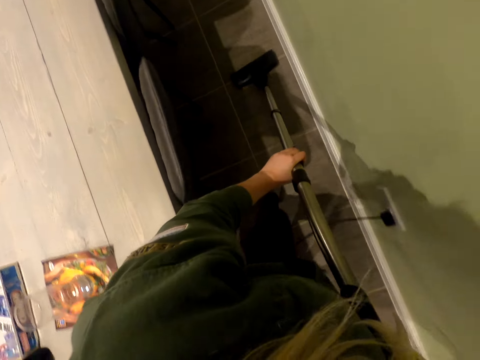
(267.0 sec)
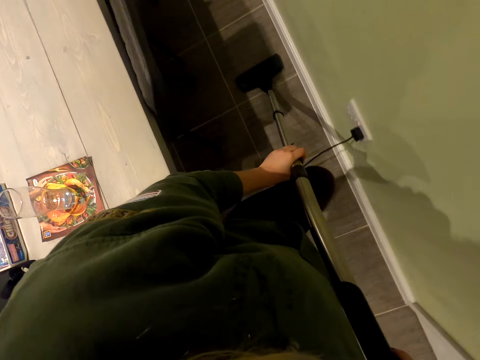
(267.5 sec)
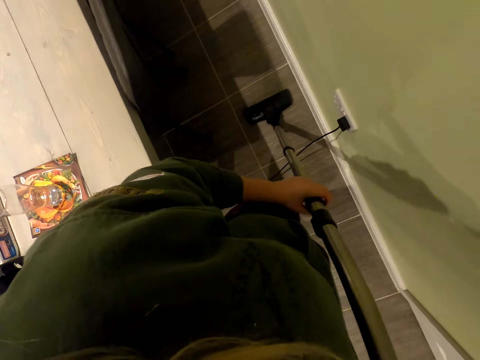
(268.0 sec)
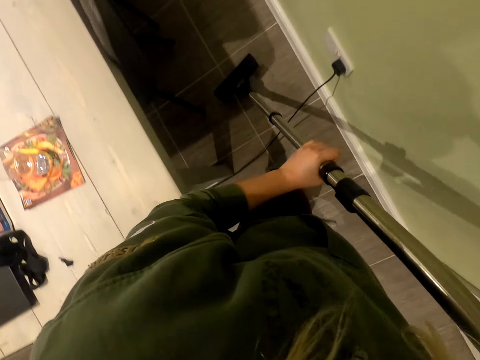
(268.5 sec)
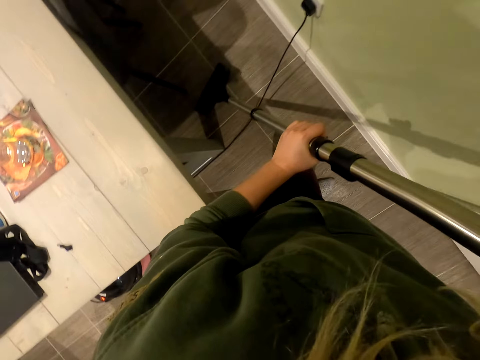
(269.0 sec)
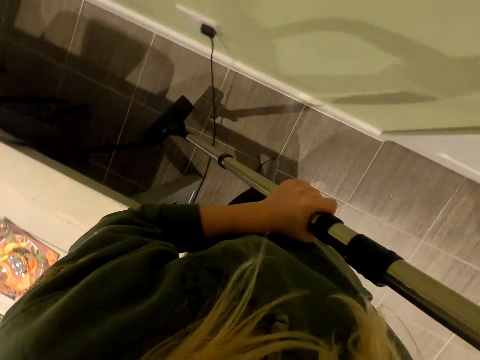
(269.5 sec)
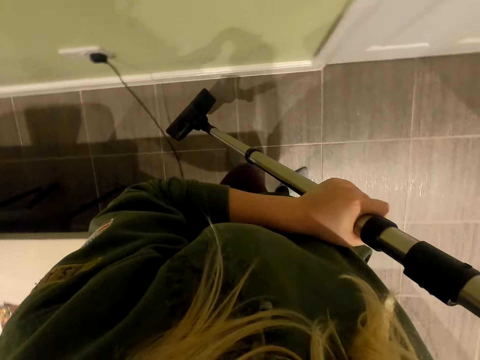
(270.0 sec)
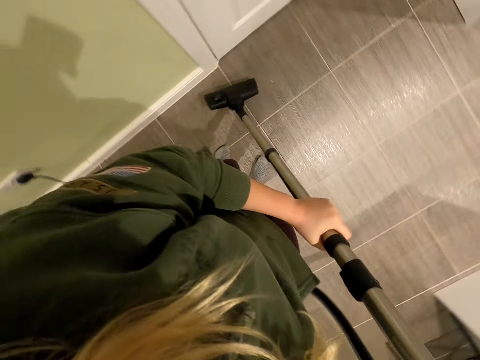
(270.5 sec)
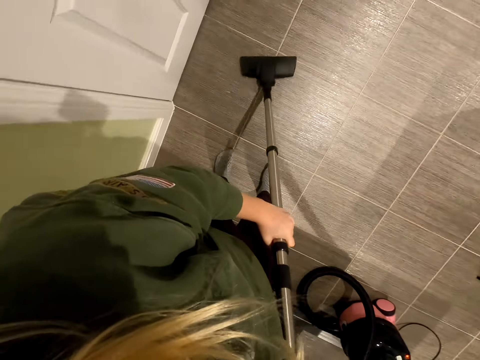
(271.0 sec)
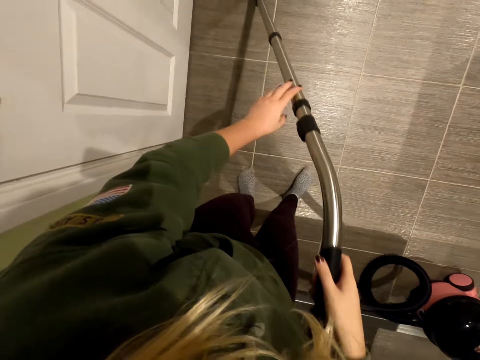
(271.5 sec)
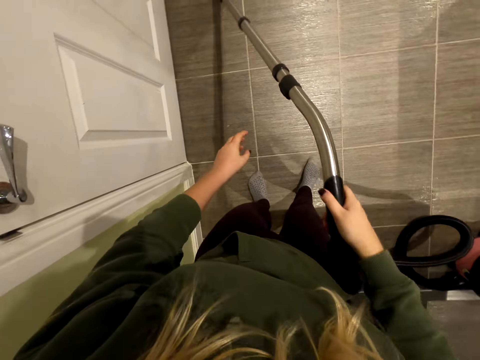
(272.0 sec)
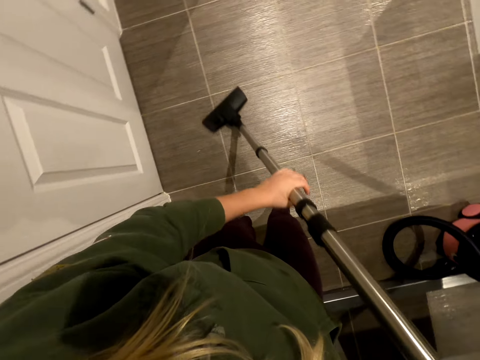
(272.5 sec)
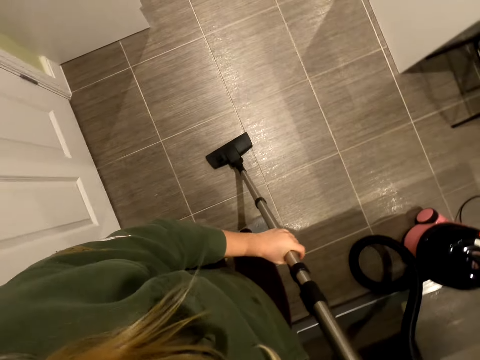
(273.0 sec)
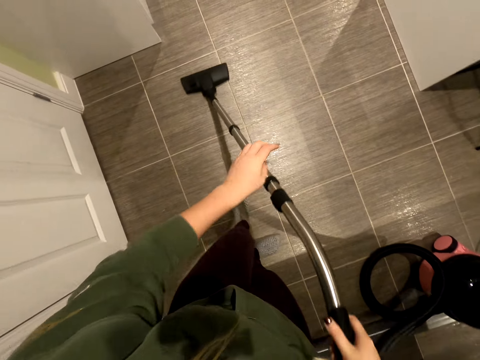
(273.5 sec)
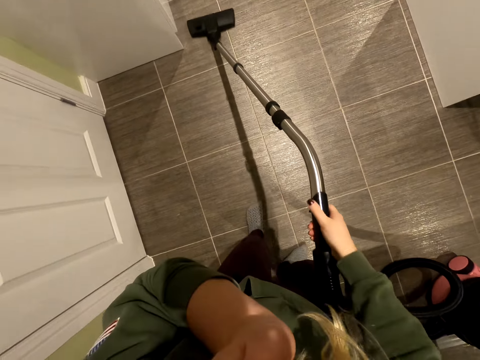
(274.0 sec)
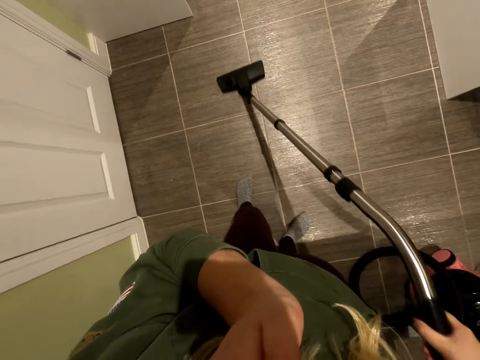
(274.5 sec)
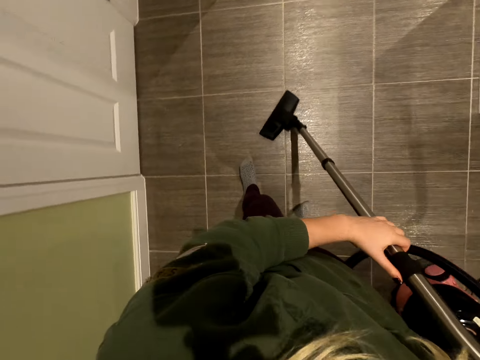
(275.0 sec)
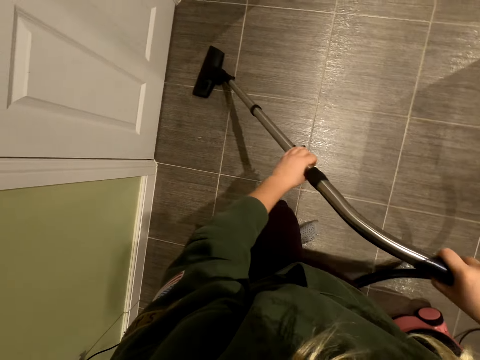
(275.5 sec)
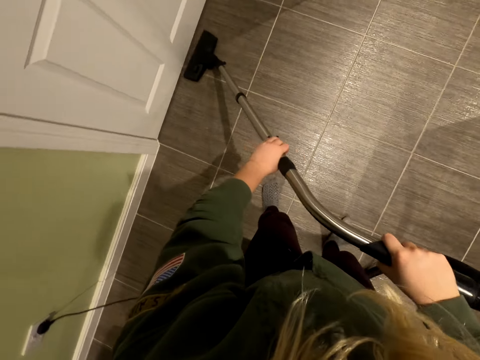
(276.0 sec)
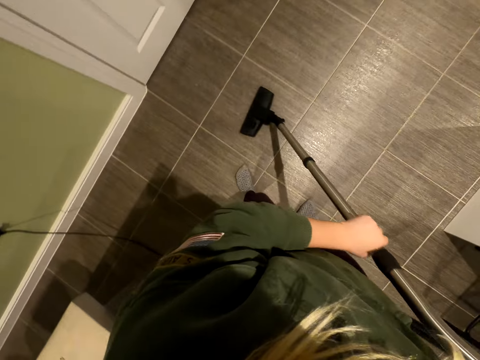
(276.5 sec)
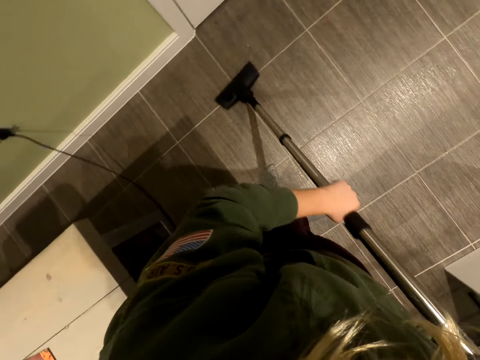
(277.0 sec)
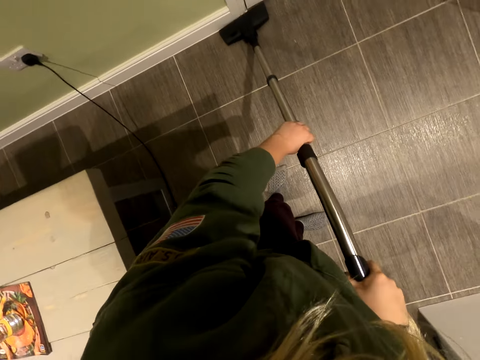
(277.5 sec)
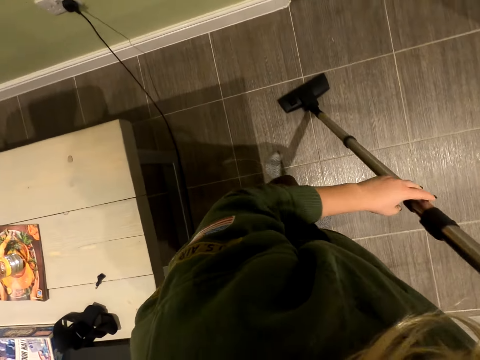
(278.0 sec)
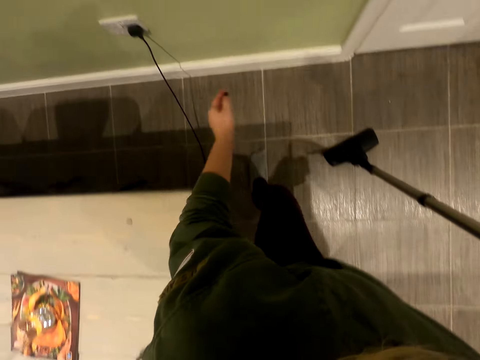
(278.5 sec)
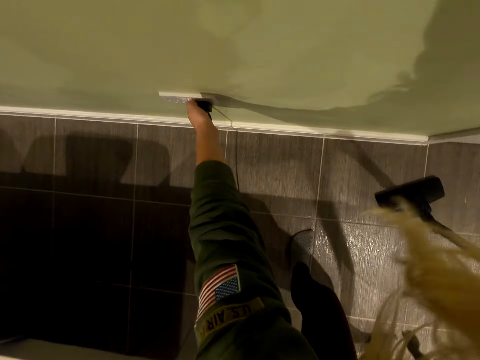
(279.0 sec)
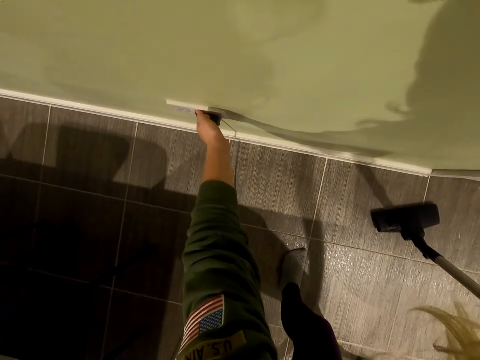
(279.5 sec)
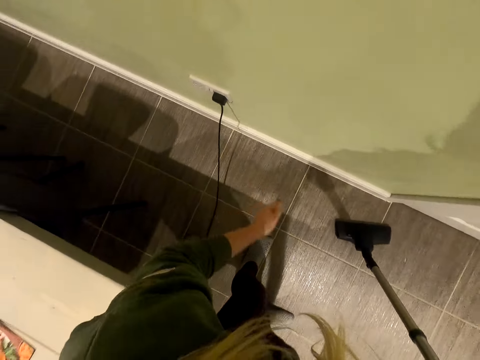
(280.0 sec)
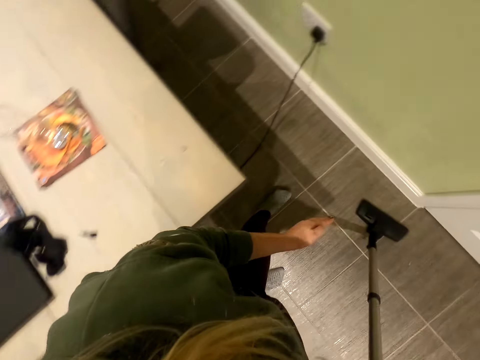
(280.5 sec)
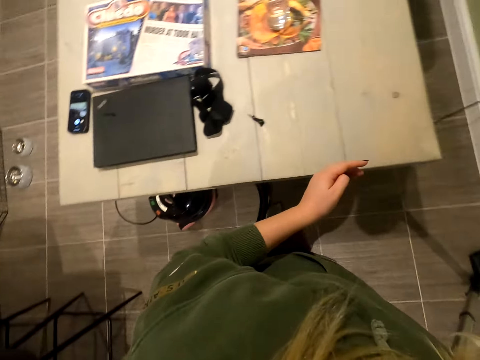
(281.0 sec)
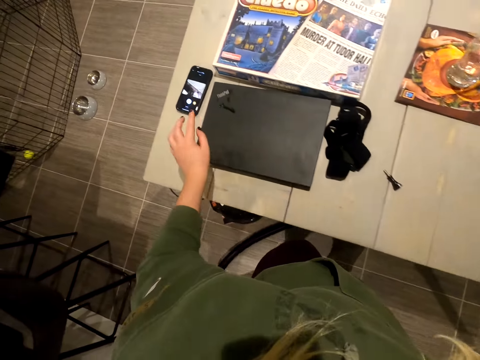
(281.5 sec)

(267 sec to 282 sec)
The camera wearer turns on the switch on the socket. They switch off the socket.
